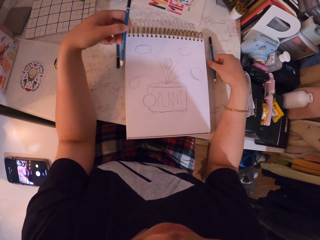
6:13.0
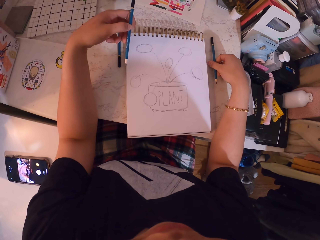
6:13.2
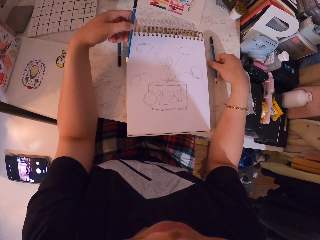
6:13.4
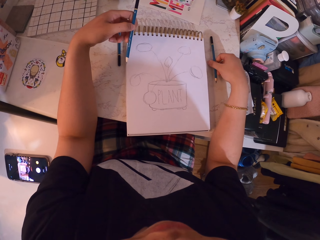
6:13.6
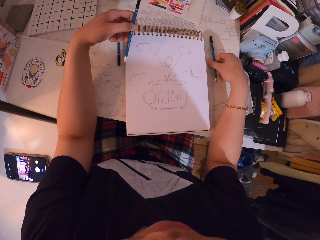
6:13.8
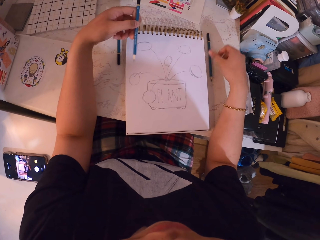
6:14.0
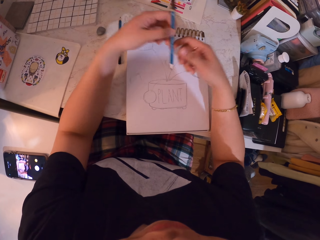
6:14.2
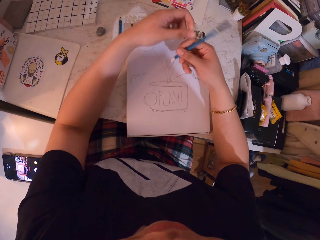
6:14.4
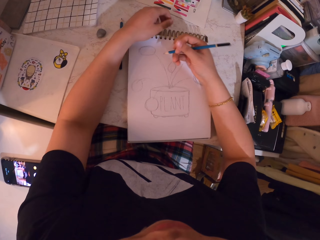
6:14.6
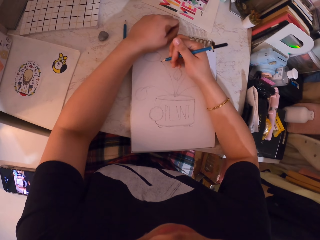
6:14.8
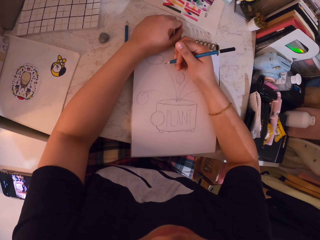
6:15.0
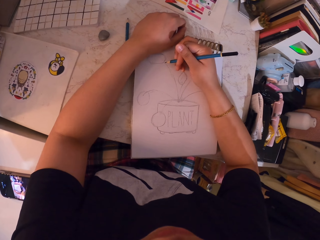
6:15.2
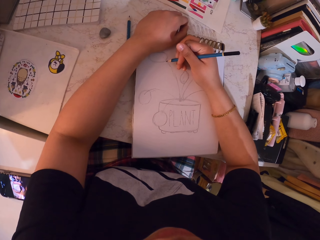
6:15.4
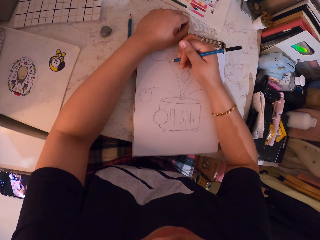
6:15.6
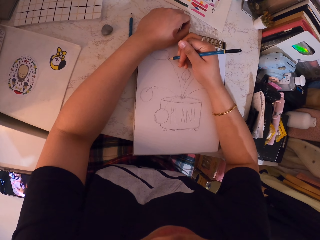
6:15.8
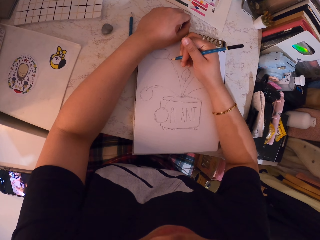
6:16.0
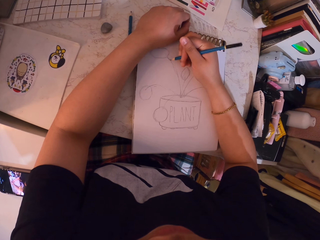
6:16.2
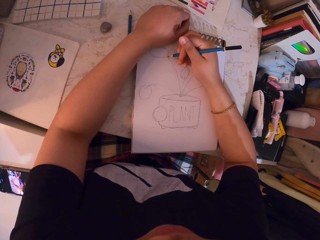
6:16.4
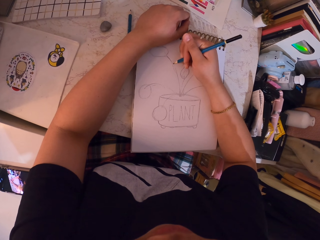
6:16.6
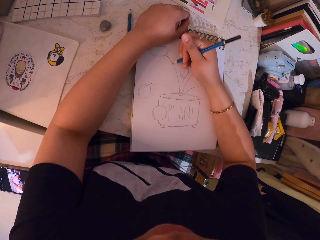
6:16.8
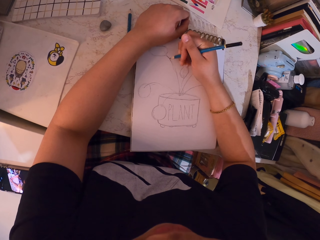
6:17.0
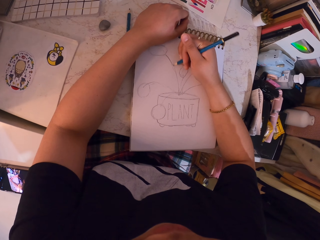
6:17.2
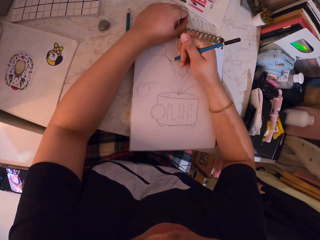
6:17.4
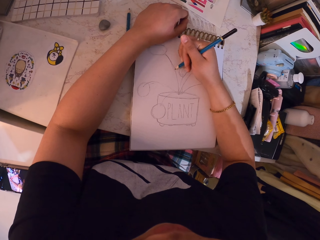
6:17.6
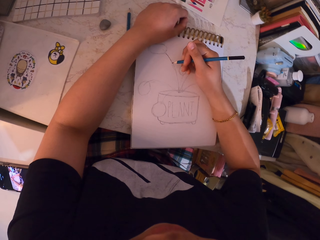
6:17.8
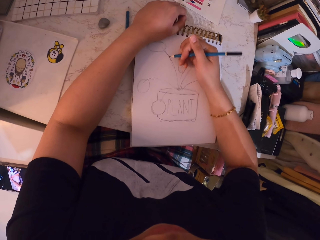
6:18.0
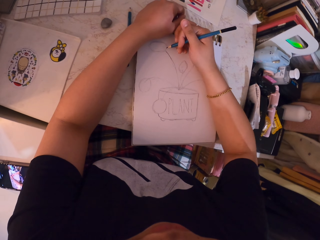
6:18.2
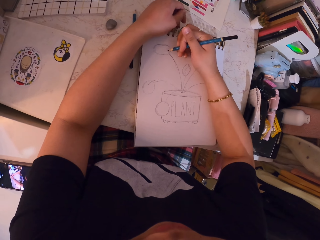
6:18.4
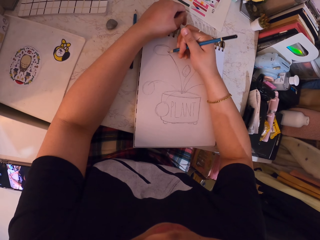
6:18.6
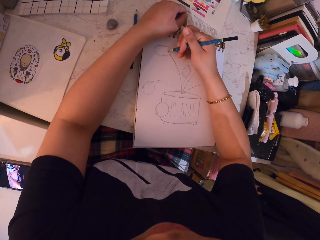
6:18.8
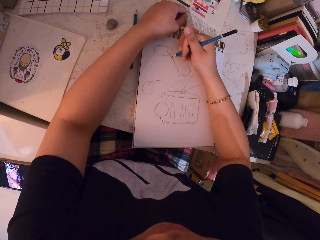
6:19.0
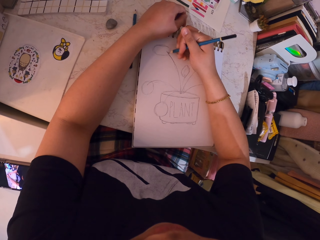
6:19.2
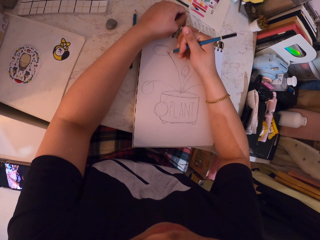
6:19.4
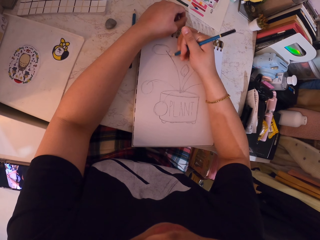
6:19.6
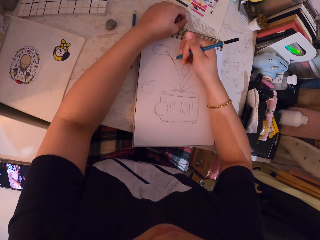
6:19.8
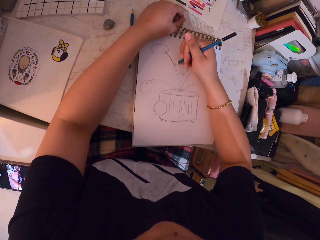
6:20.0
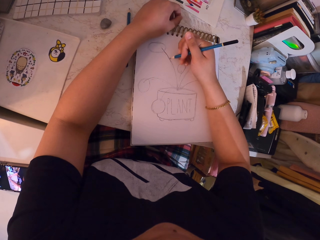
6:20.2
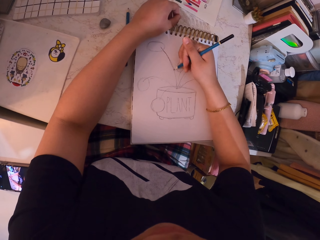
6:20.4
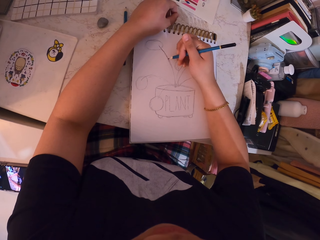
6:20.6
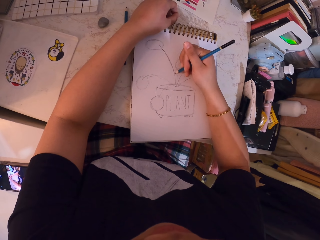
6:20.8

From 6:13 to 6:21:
The camera wearer takes another pencil. They put the first pencil on the table. They hold the pencil. They draw on the book.

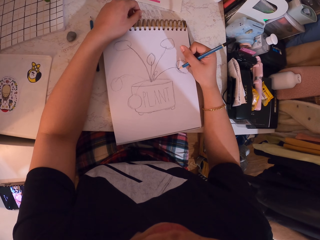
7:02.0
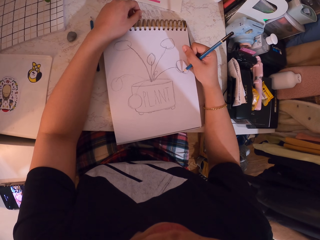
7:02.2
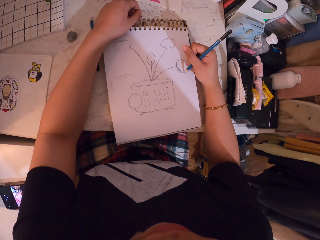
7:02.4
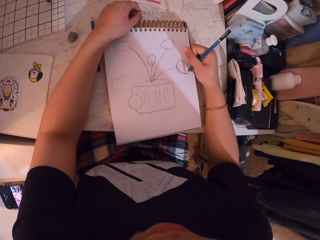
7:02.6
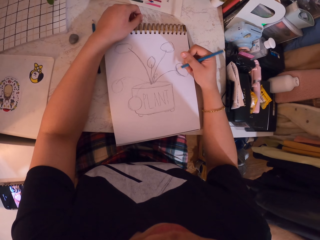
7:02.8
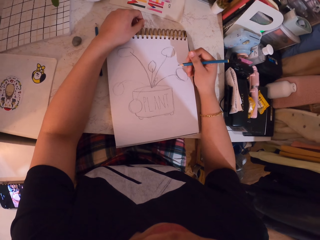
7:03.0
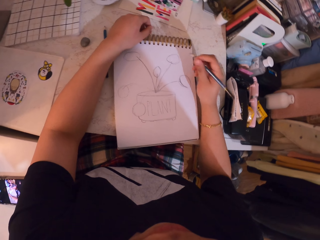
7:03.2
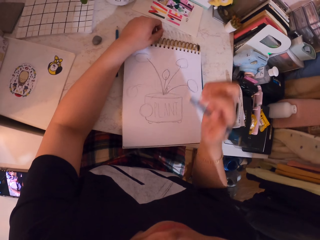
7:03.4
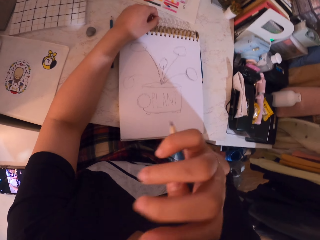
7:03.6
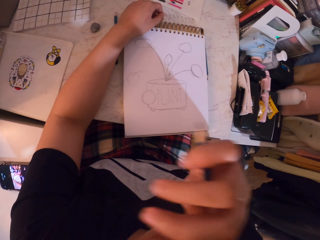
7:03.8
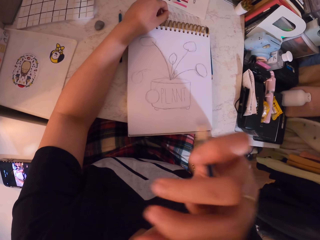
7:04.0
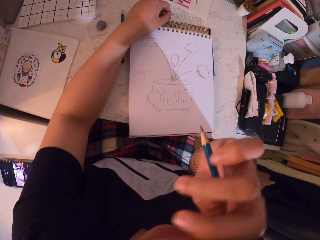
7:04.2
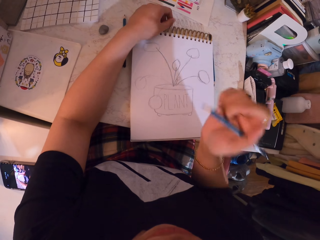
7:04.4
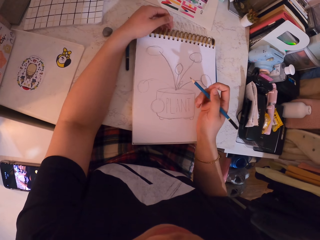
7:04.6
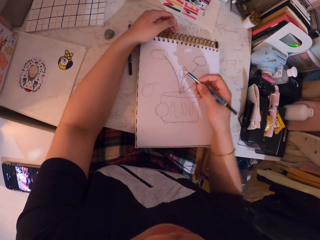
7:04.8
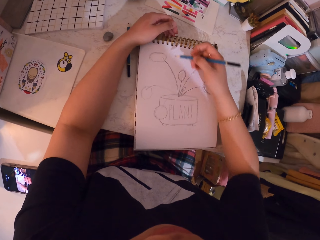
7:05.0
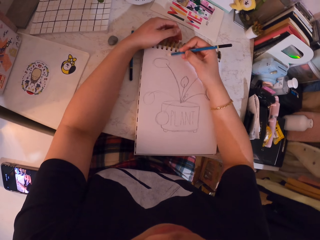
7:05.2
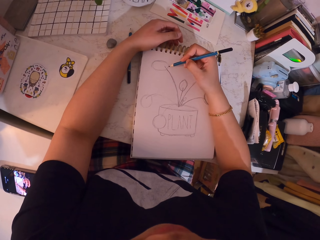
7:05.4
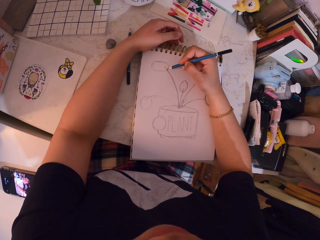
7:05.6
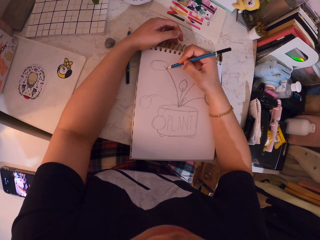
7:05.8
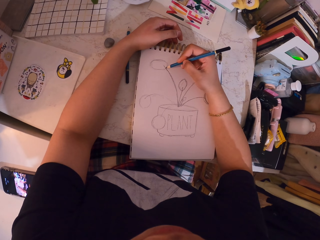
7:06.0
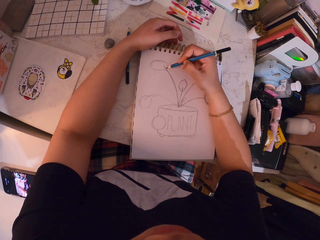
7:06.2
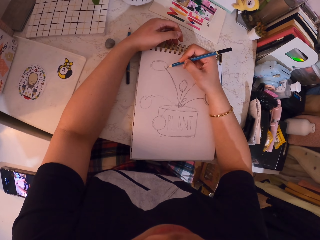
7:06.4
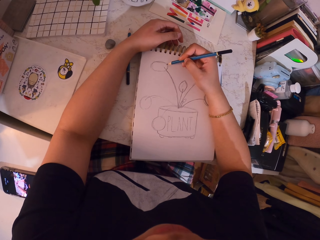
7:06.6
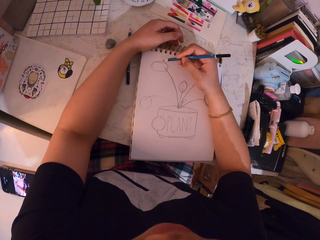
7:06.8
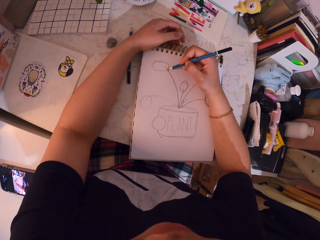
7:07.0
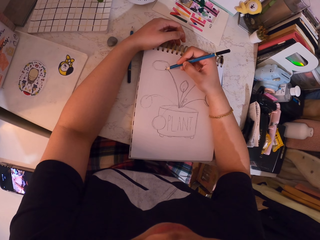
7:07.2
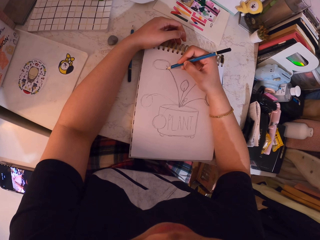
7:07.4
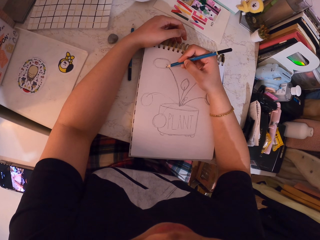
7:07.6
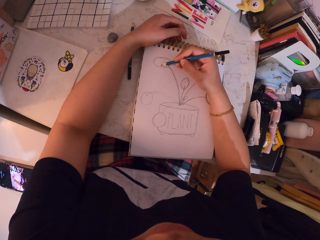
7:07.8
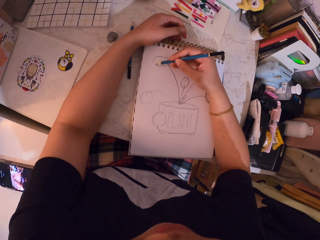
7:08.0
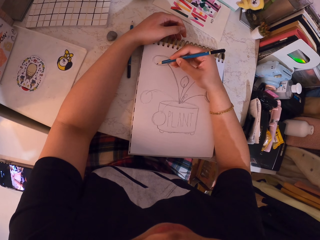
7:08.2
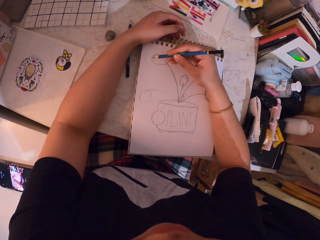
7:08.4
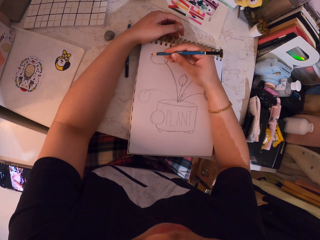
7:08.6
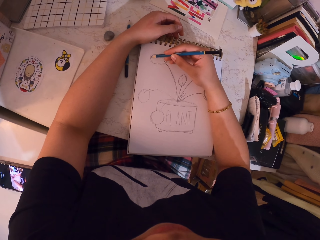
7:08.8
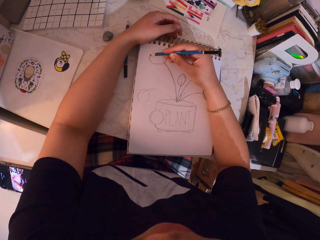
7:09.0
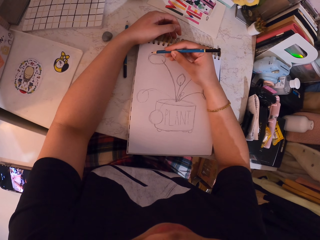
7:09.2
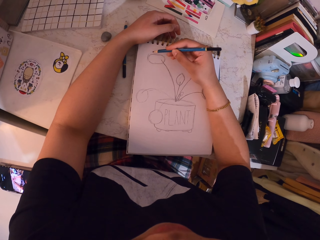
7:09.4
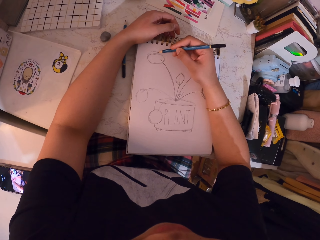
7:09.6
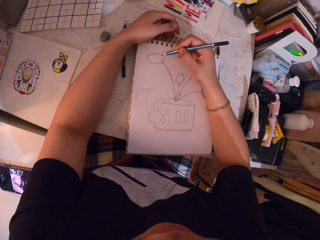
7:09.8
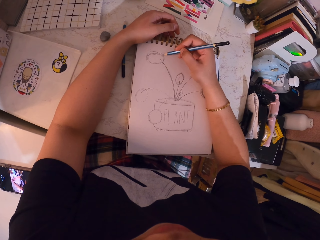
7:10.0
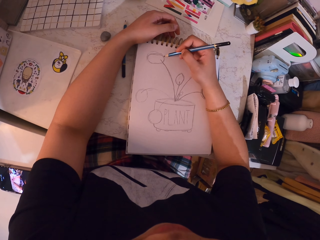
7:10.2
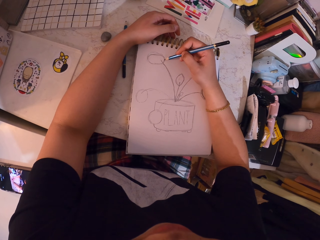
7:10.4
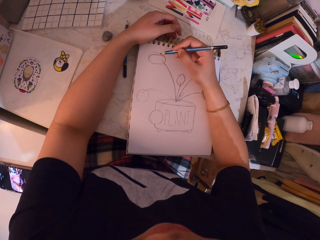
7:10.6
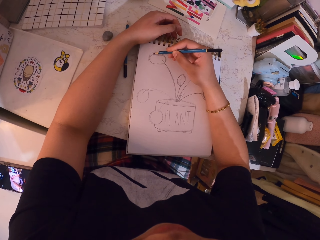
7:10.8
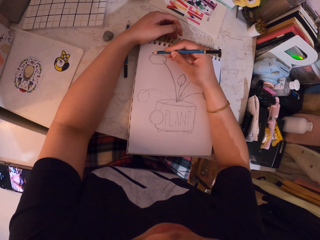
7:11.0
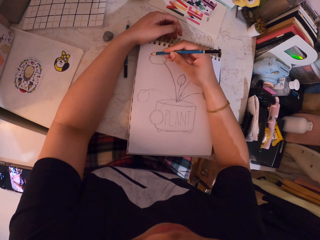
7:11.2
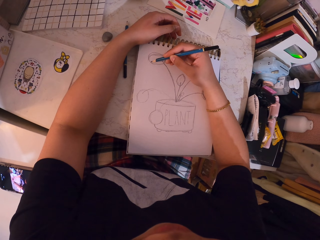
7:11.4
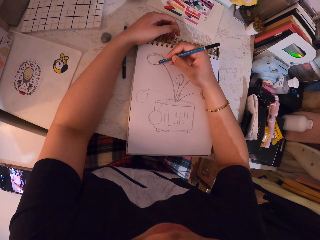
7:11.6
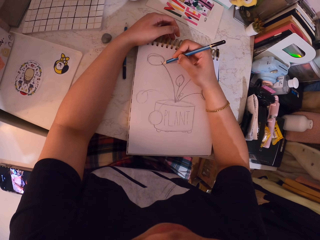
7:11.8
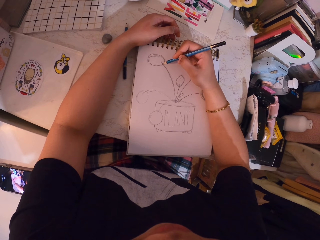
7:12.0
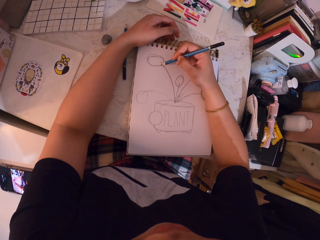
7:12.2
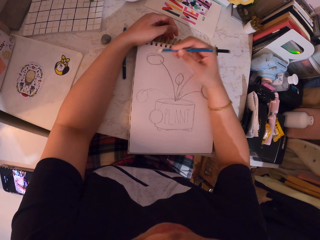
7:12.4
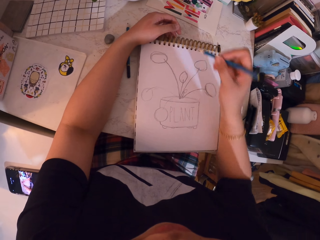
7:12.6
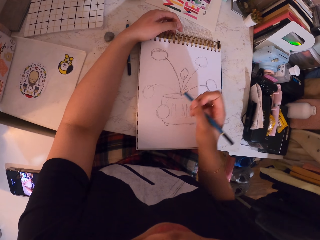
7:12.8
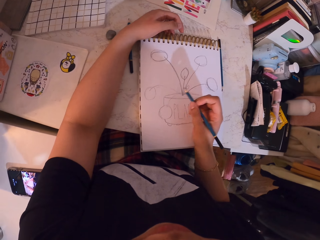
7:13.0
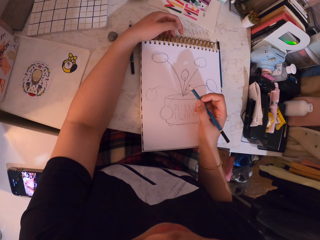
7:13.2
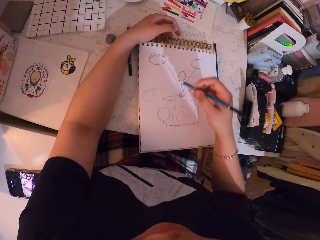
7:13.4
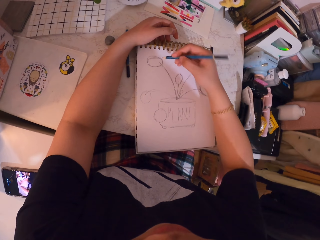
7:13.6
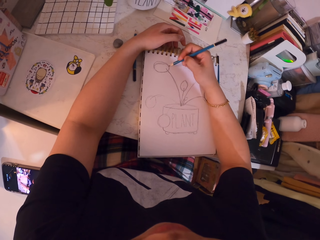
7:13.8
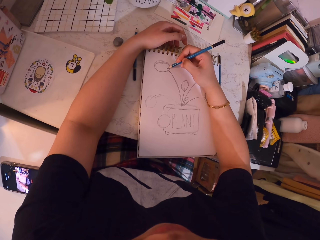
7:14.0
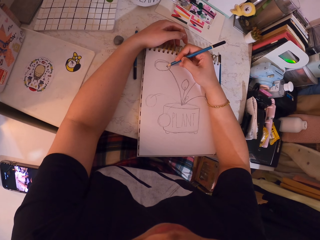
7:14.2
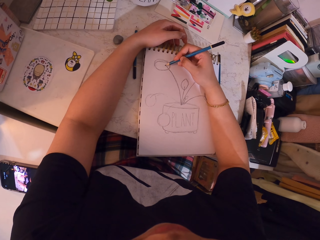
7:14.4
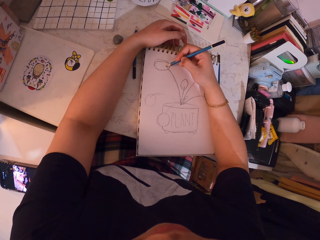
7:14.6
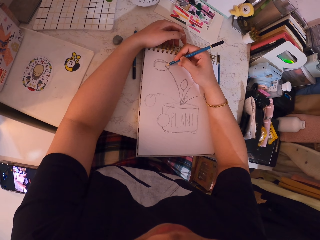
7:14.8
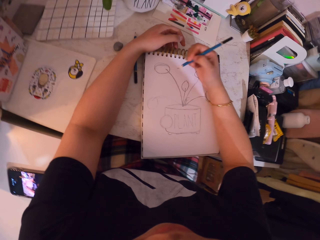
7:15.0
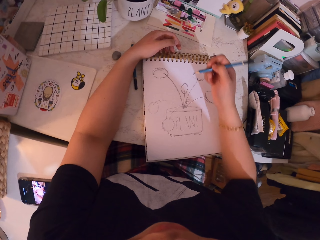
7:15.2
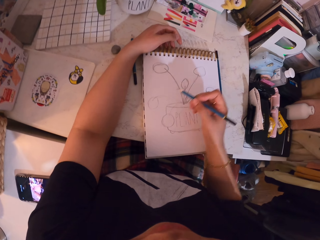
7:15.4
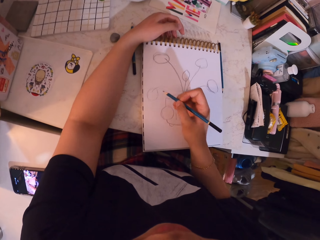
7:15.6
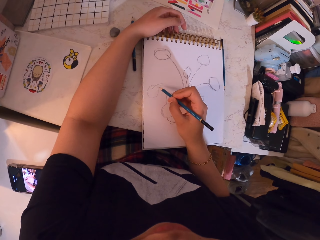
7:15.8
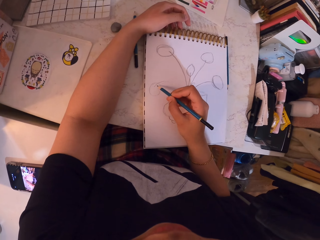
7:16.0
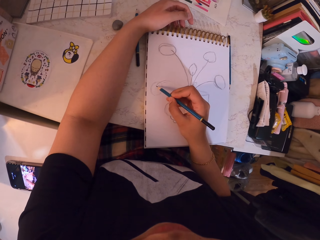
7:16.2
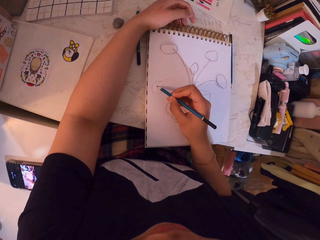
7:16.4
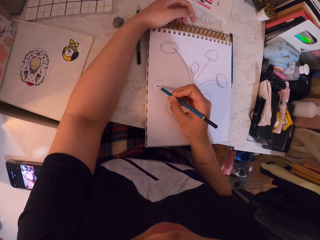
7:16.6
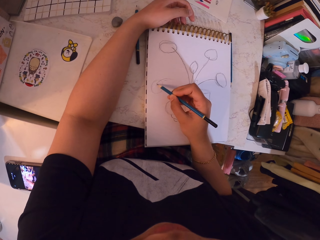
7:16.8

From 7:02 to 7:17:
The camera wearer scratches their nose. They draw with the pencil. They draw on the book.
